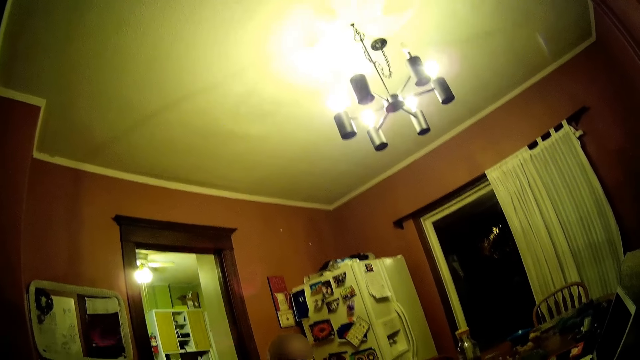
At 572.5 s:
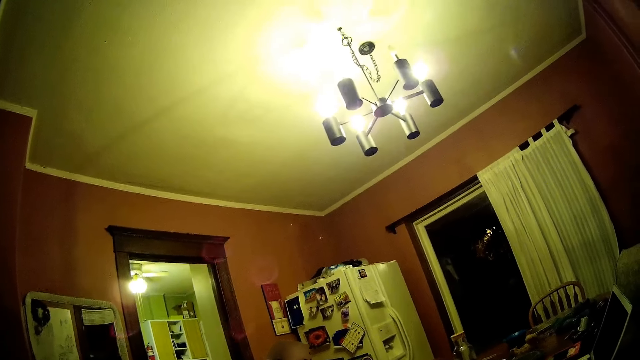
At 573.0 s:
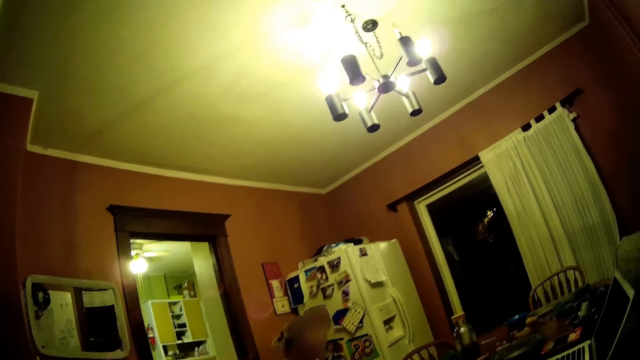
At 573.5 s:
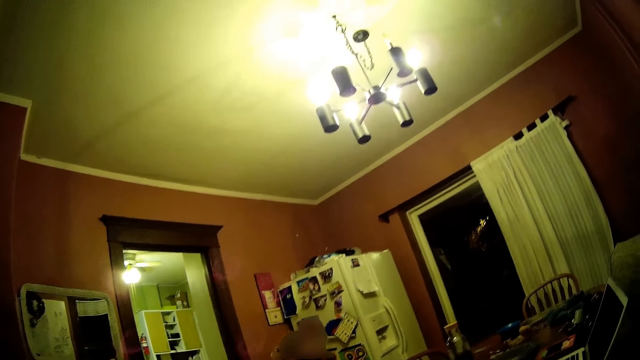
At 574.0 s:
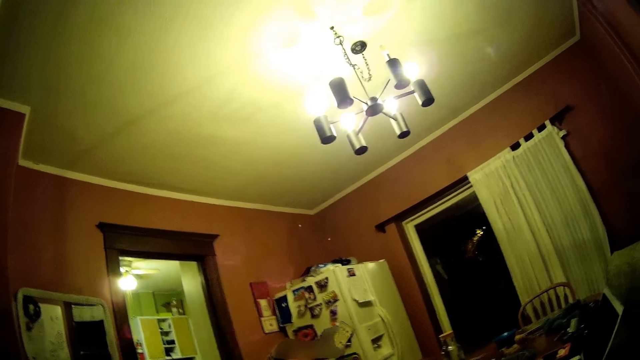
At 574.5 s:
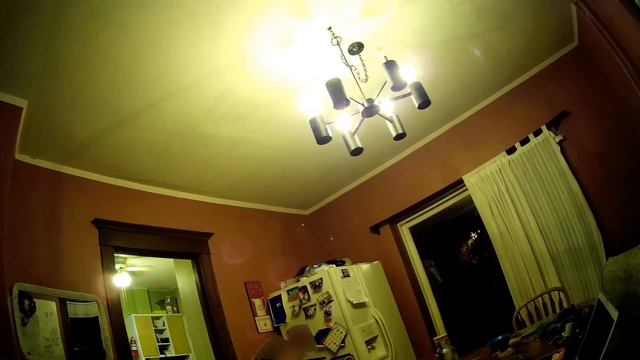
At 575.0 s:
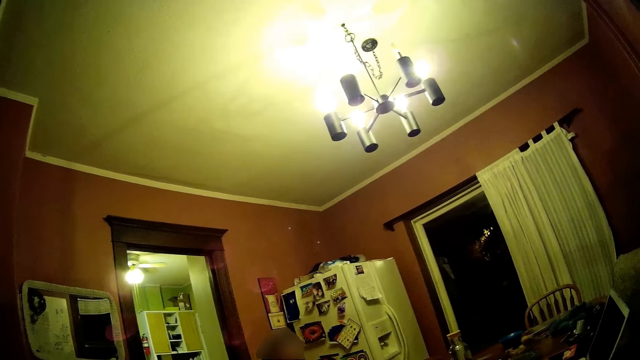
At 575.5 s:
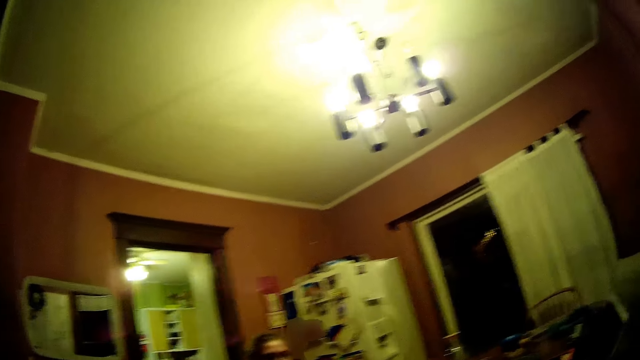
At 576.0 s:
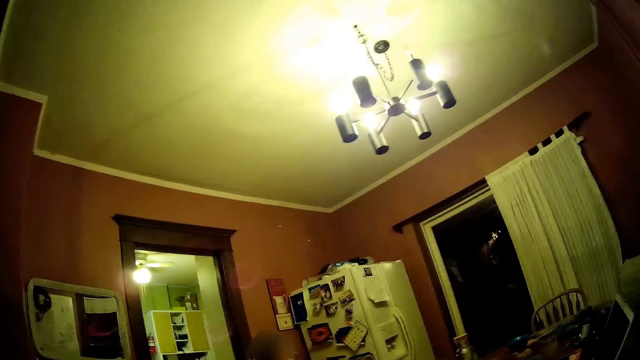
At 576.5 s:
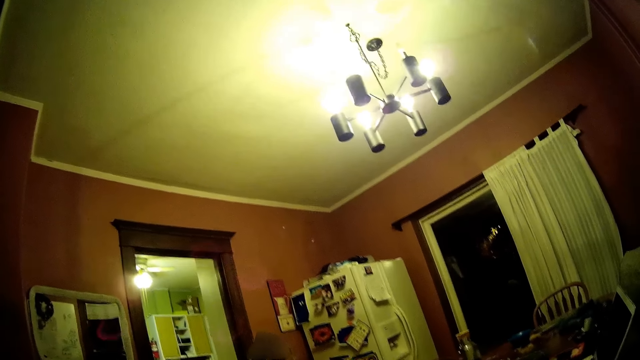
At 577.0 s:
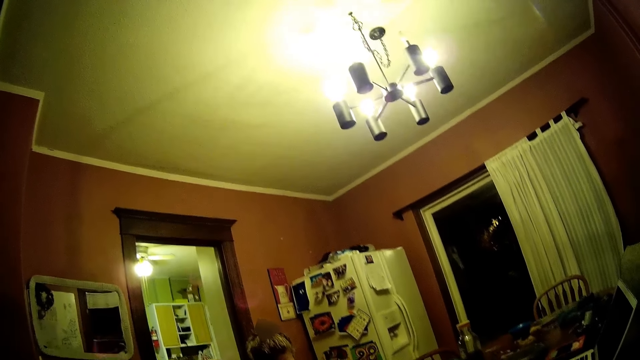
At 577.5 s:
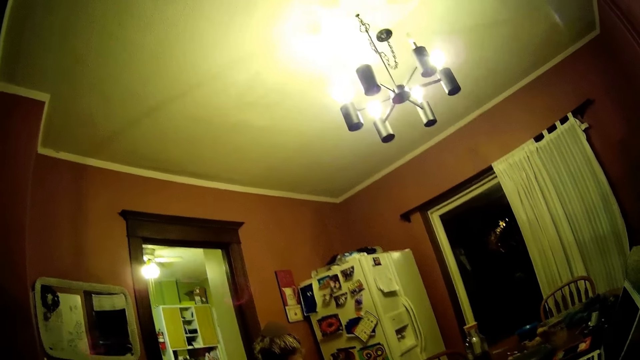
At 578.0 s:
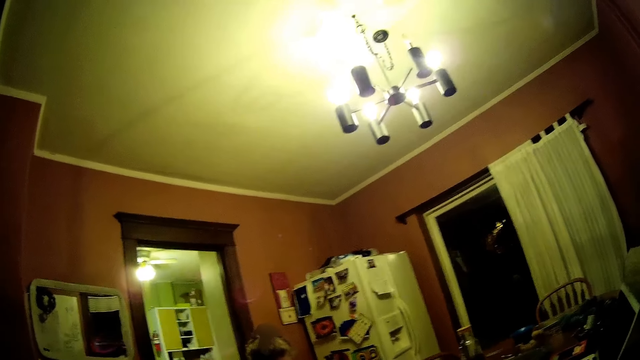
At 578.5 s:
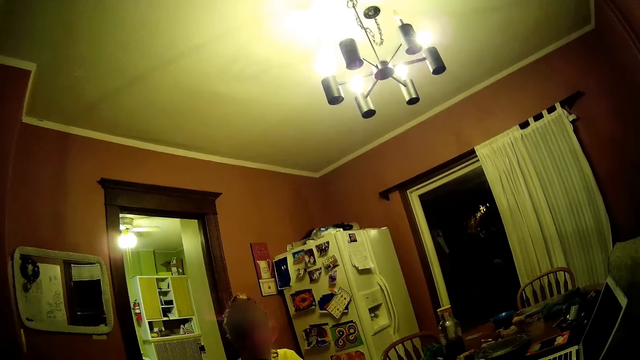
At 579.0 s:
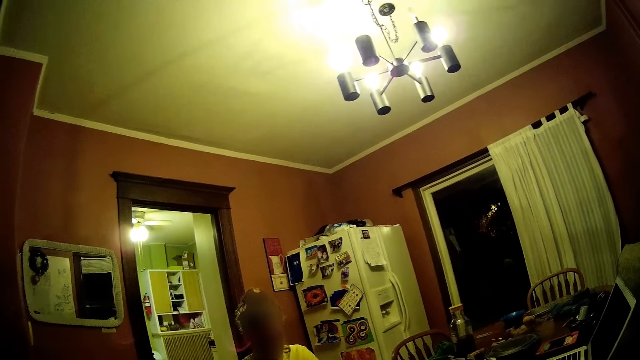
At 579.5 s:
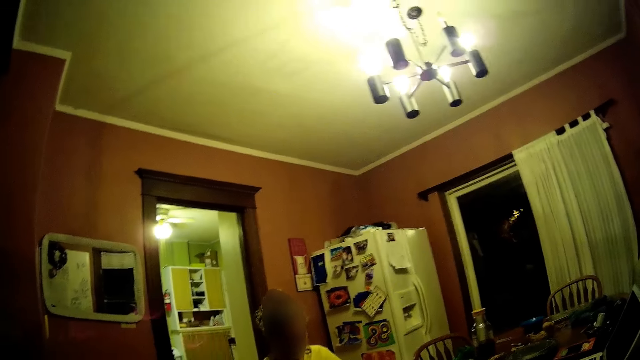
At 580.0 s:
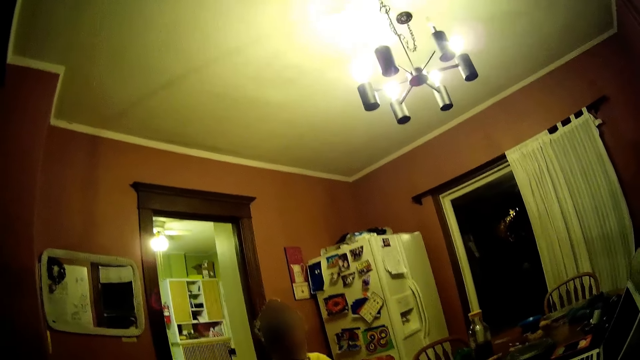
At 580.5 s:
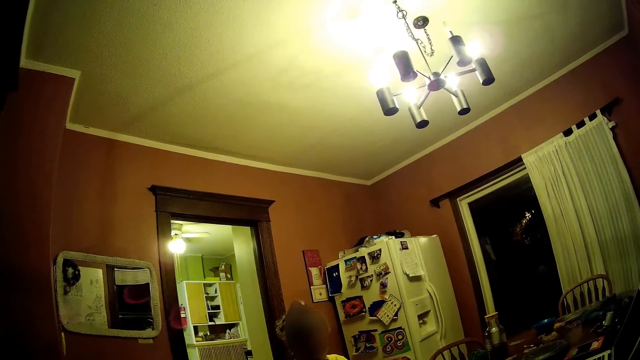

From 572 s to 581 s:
The camera wearer looks around.

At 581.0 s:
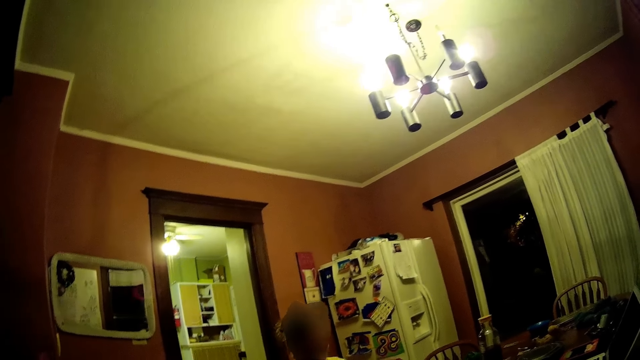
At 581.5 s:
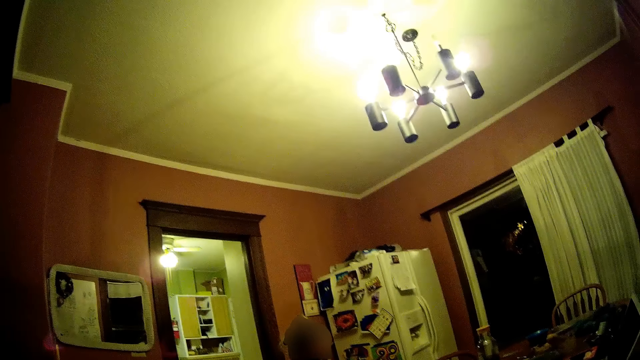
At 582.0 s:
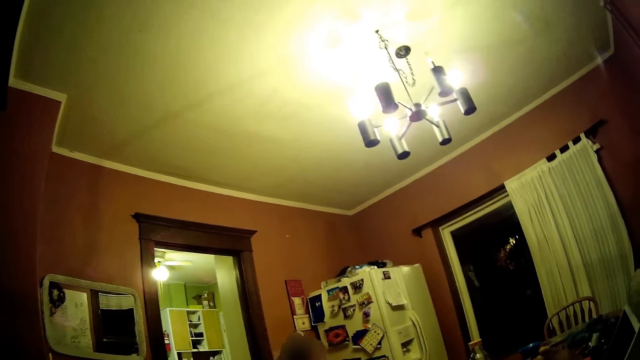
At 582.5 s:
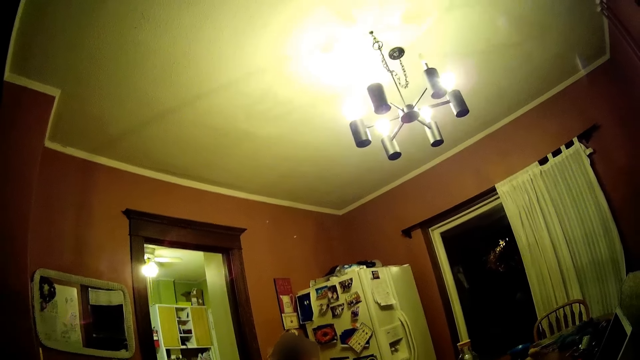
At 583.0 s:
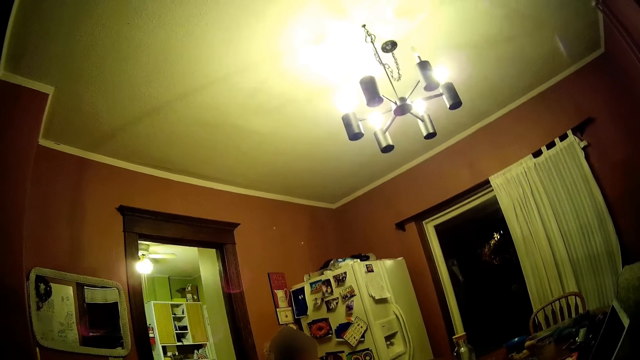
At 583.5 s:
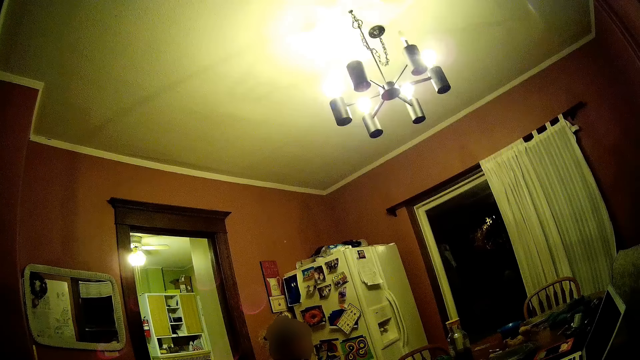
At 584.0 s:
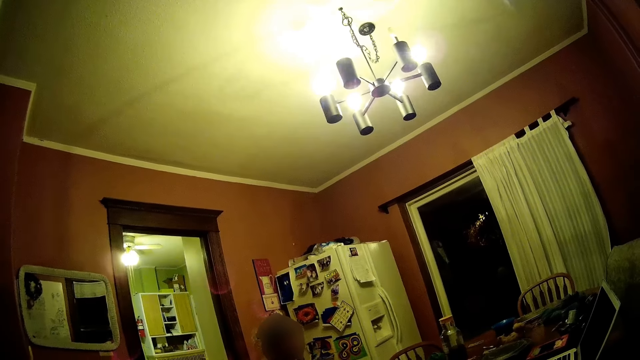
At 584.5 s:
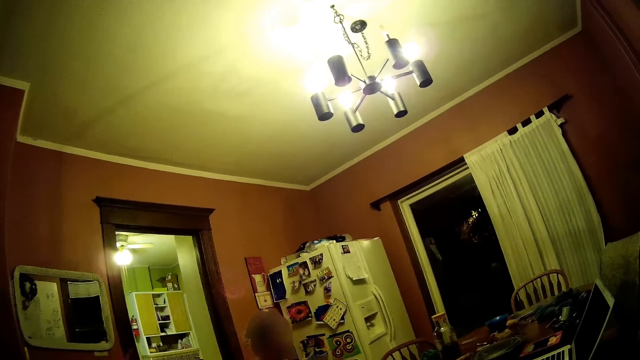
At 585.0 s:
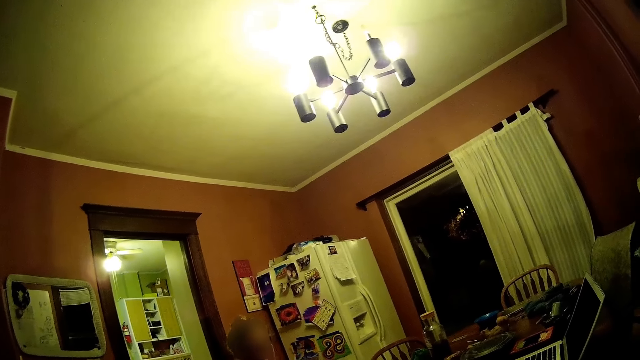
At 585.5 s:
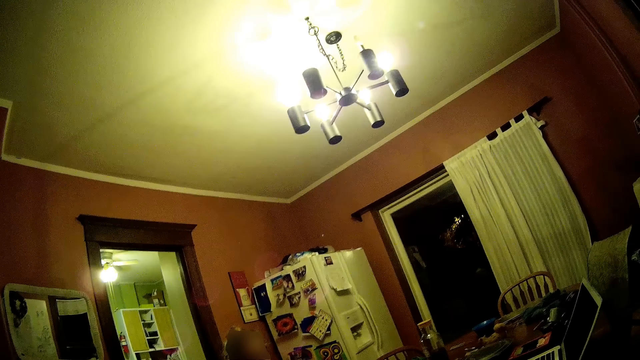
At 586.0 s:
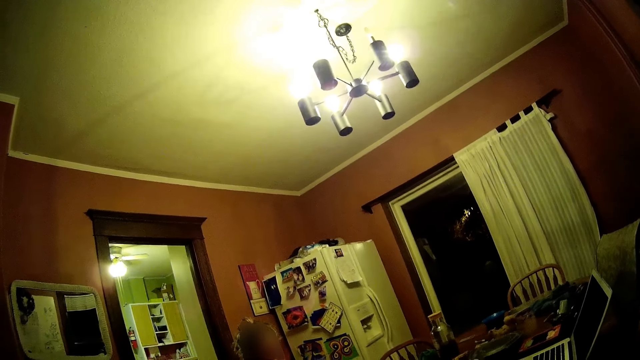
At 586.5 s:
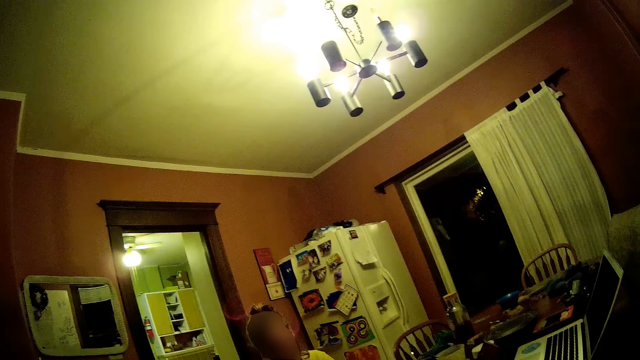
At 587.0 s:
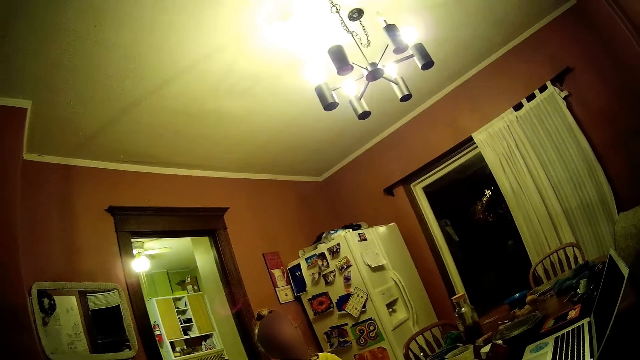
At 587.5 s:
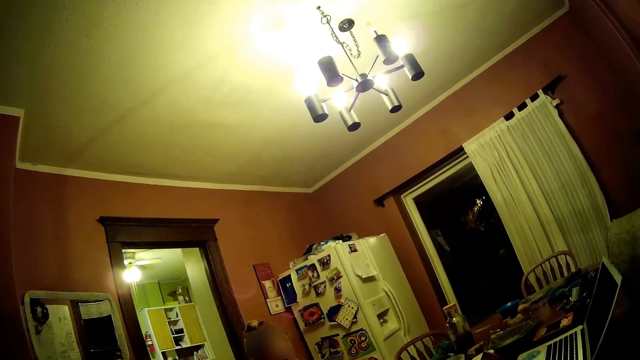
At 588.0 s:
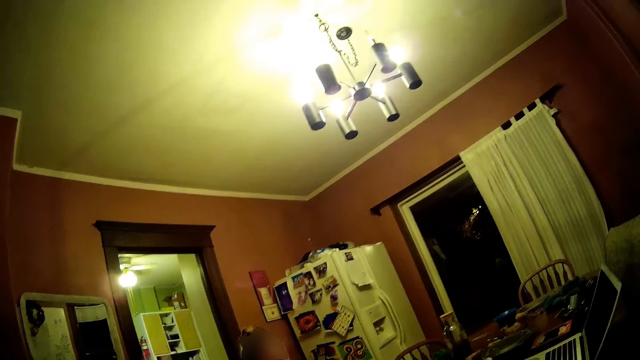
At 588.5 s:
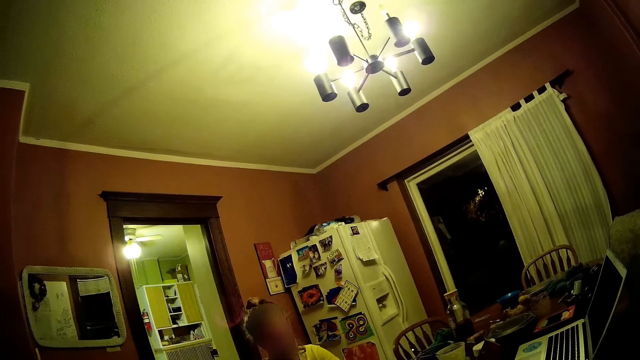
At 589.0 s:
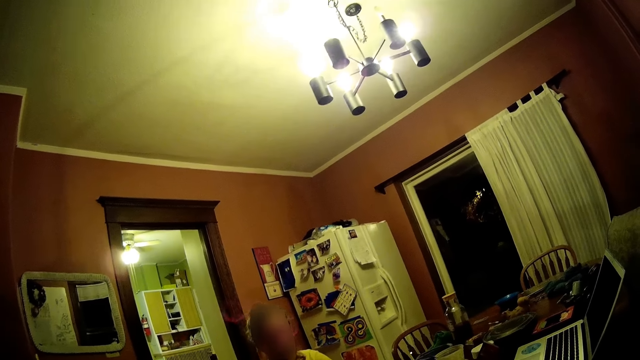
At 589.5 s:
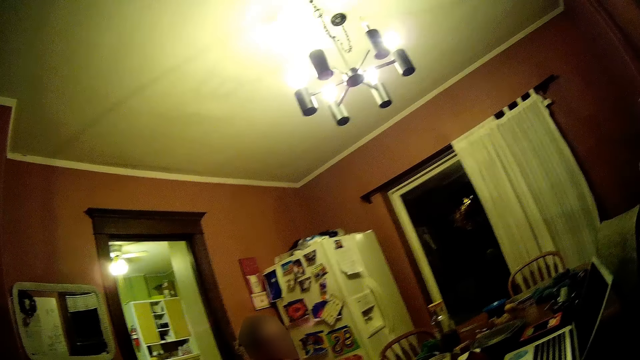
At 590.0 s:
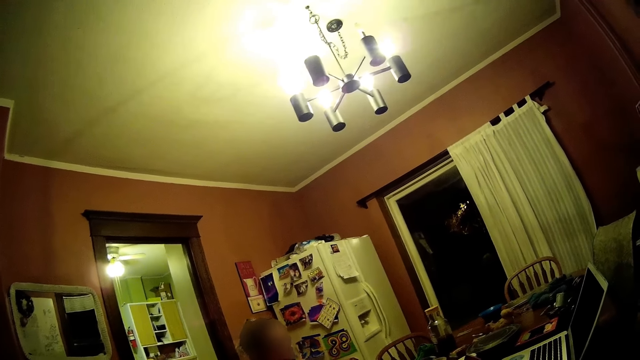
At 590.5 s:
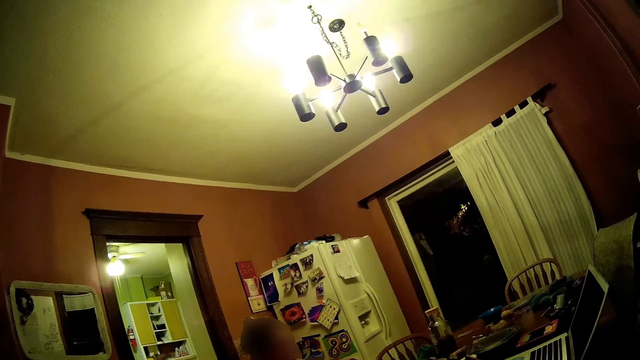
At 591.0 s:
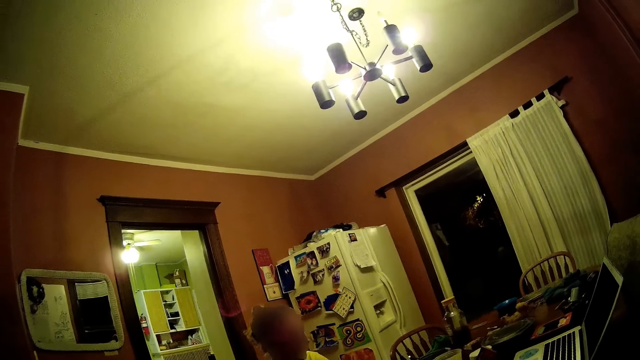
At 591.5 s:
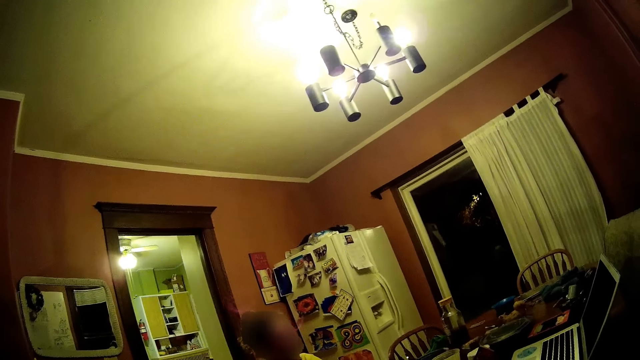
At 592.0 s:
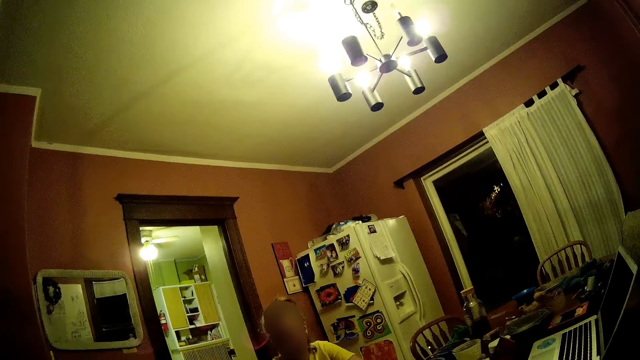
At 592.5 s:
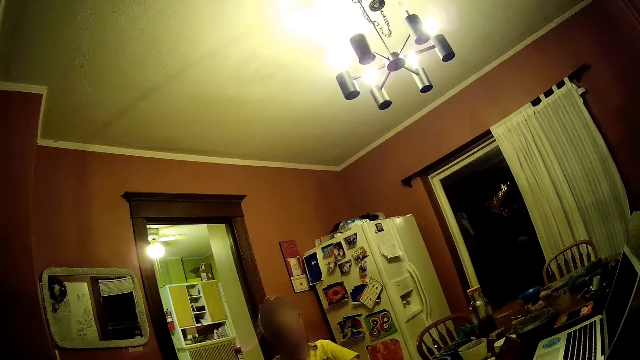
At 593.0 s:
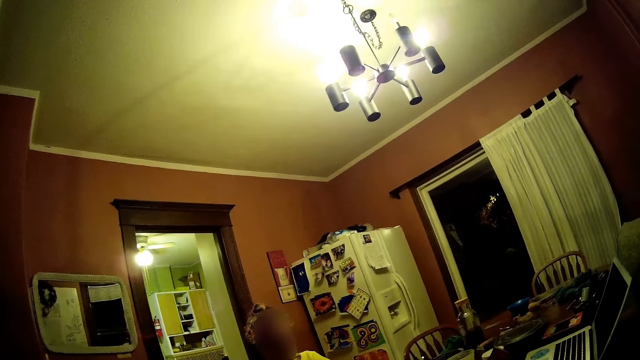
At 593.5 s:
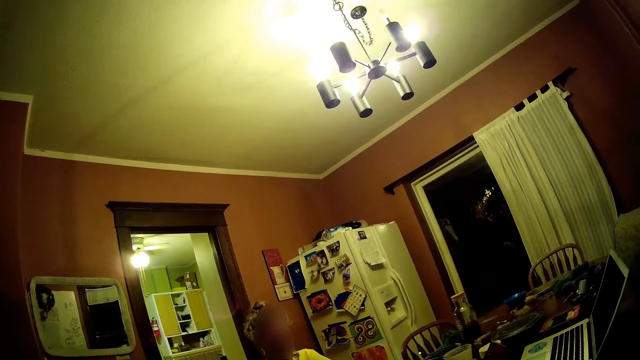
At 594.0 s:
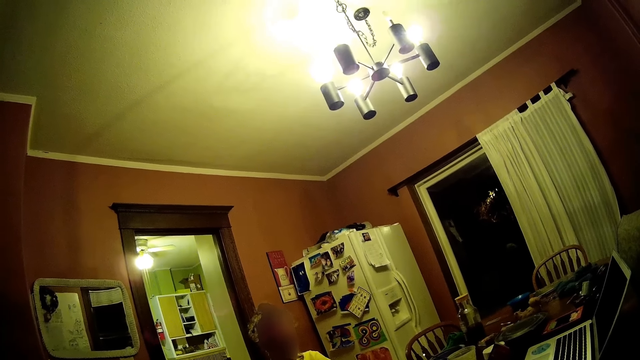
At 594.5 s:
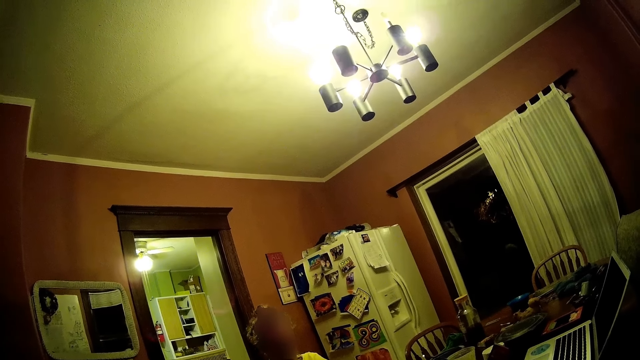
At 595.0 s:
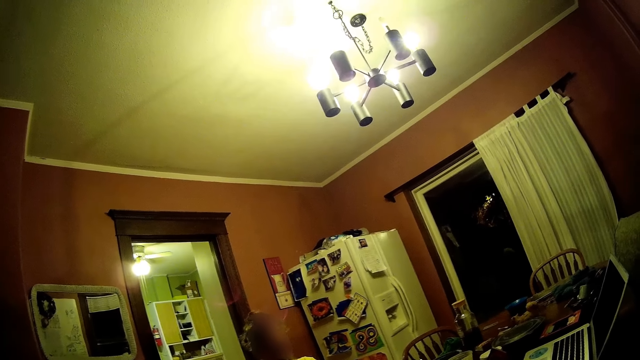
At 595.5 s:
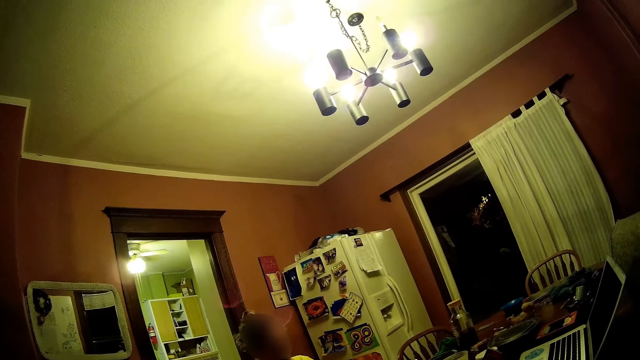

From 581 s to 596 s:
The camera wearer looks around. They look around repeatedly.
